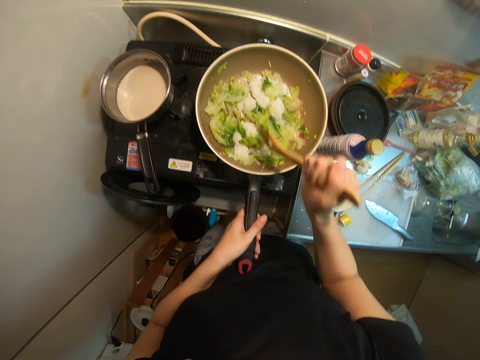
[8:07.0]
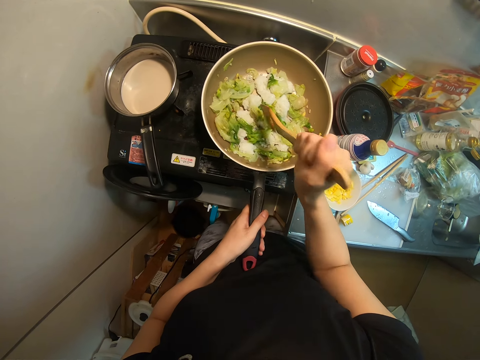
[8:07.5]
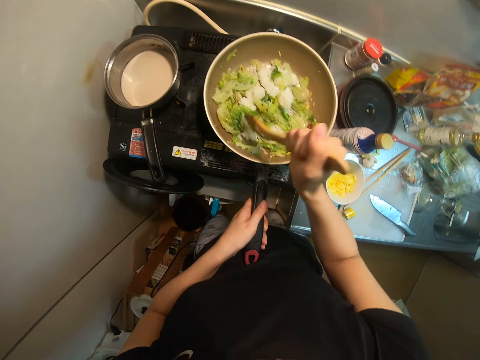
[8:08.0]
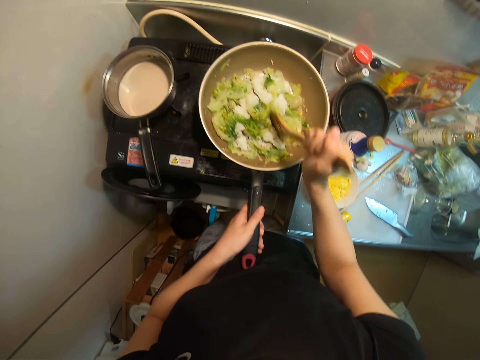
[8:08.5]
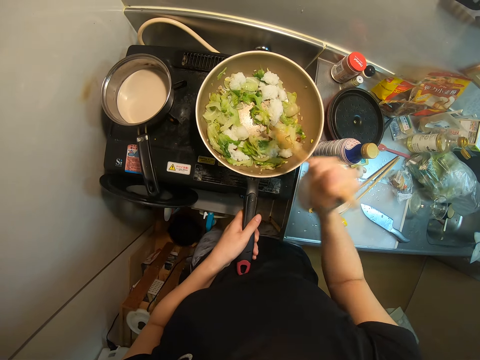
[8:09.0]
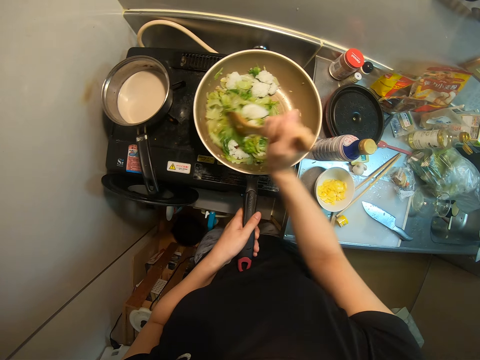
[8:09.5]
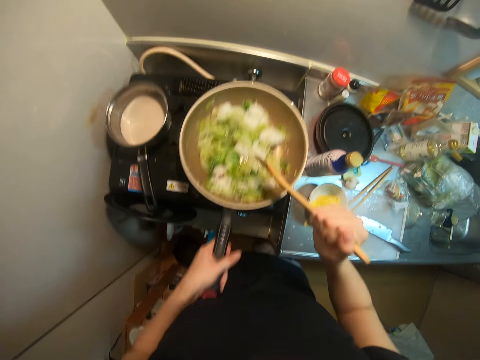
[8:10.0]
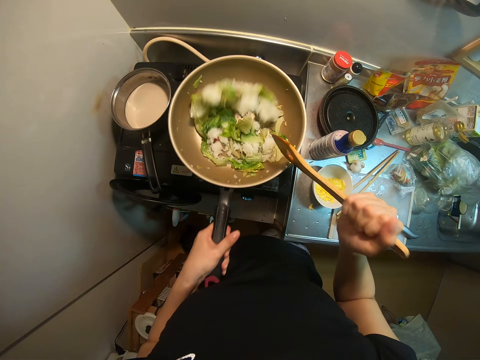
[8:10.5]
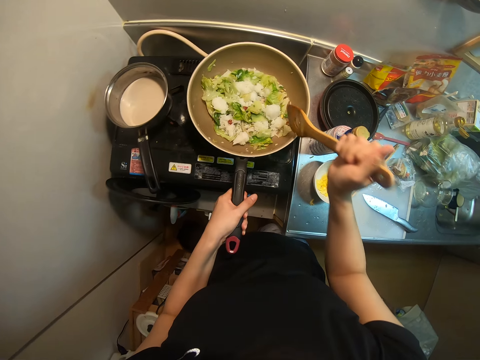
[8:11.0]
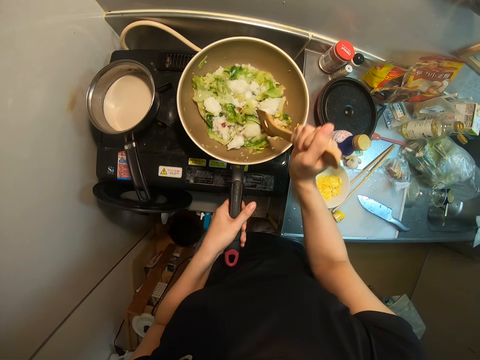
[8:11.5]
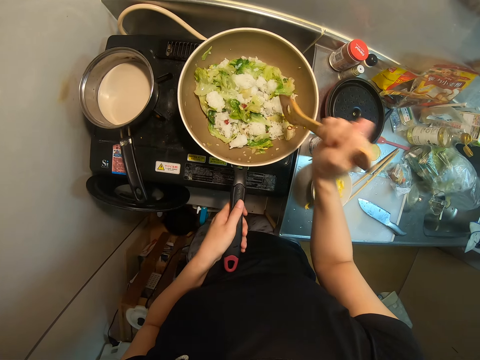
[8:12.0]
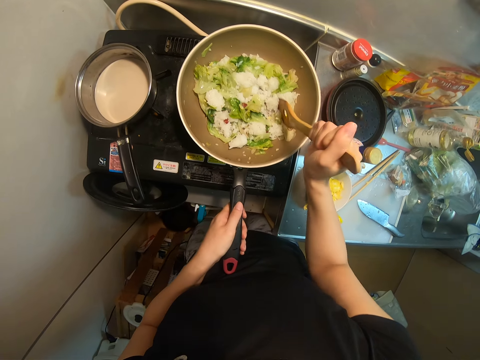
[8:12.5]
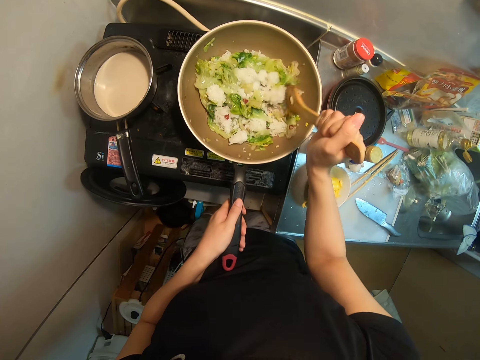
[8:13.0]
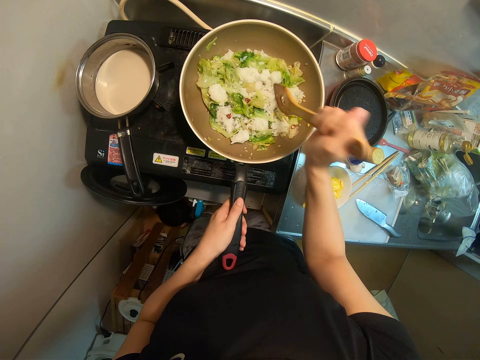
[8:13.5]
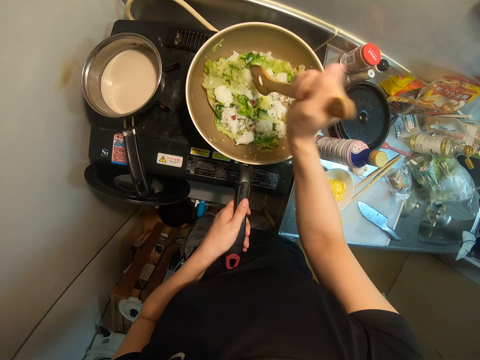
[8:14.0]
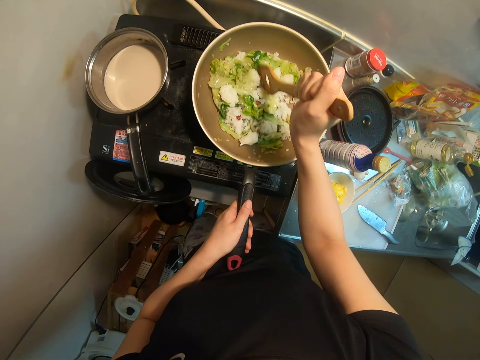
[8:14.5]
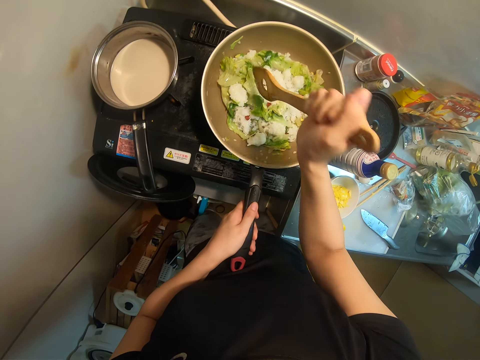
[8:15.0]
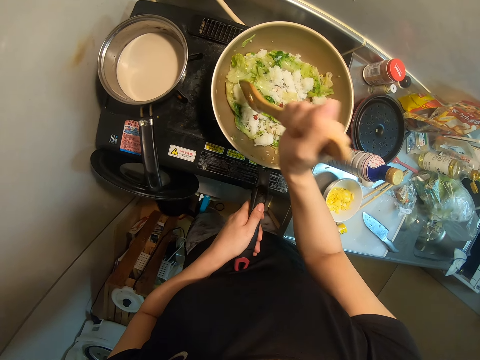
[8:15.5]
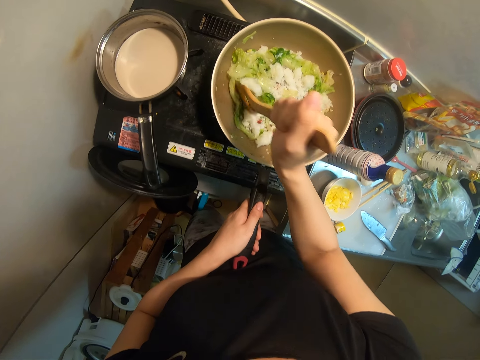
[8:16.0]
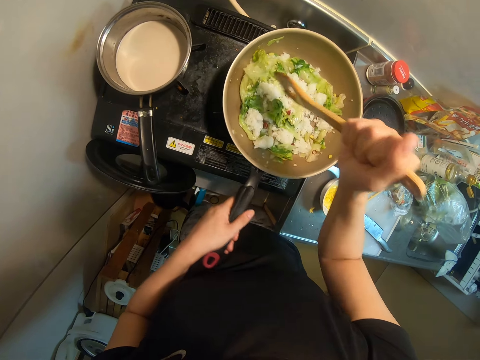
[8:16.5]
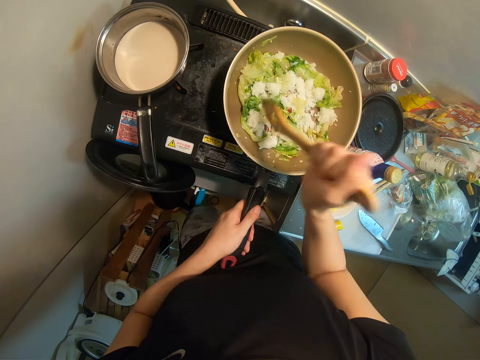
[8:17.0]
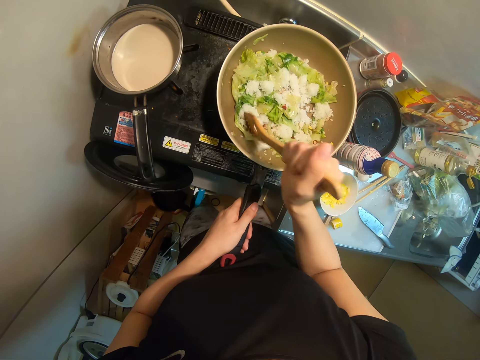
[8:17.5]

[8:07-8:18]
The camera wearer mixes the mixture. They mash the mixture.

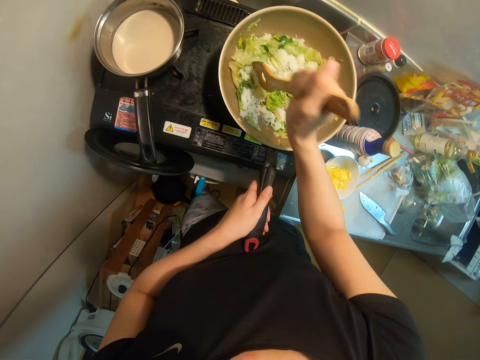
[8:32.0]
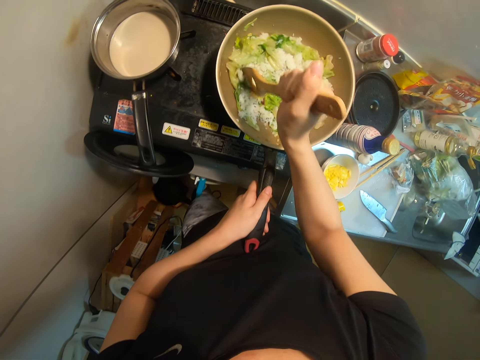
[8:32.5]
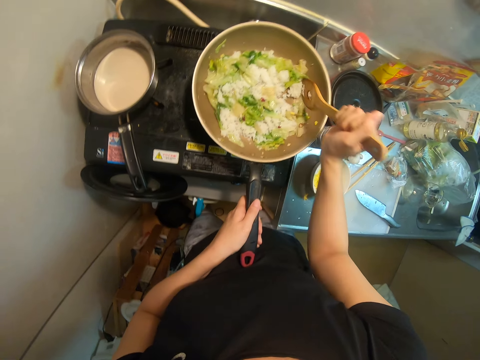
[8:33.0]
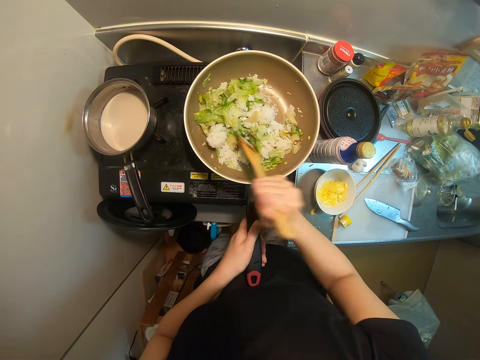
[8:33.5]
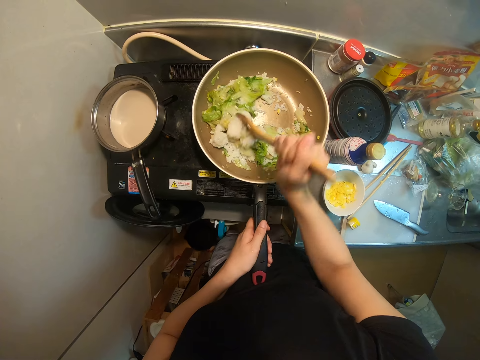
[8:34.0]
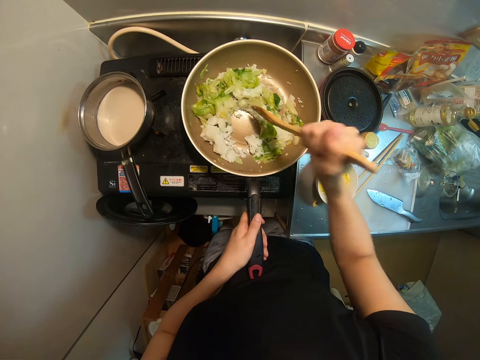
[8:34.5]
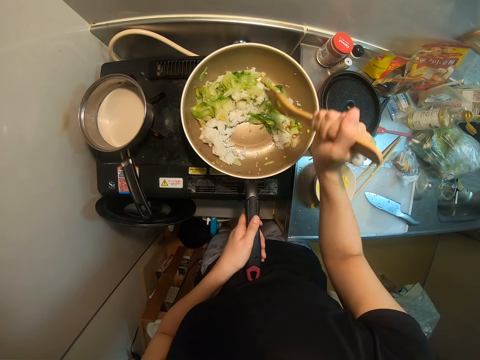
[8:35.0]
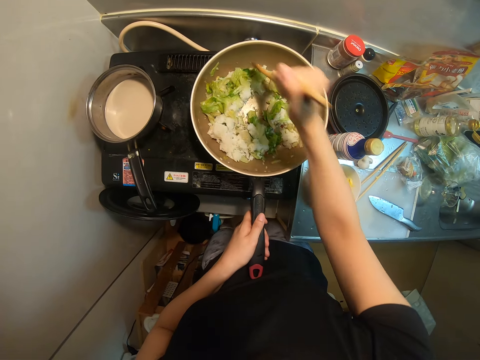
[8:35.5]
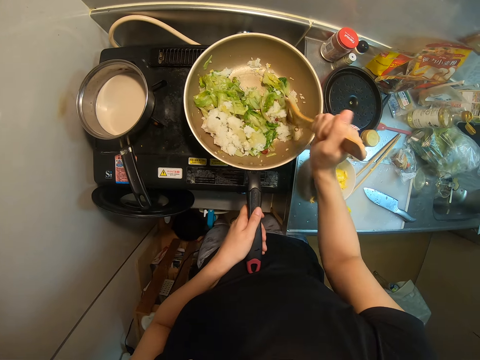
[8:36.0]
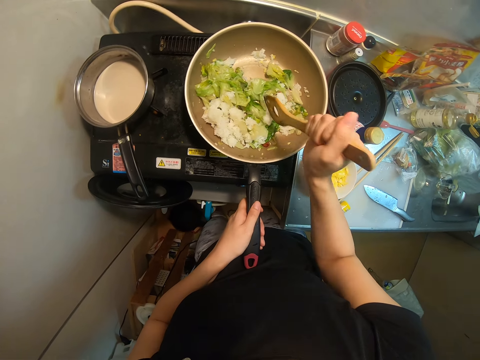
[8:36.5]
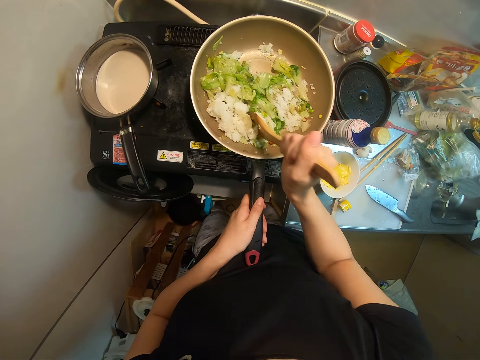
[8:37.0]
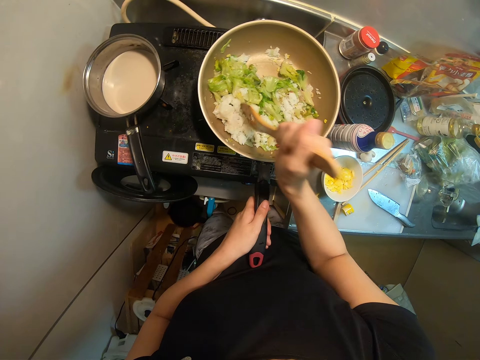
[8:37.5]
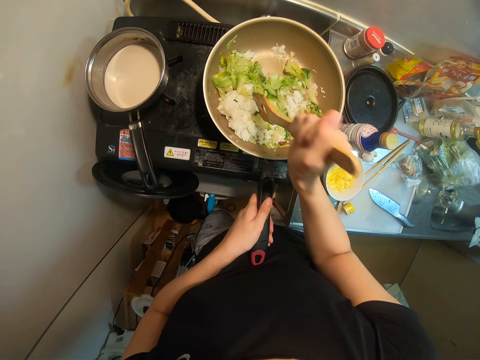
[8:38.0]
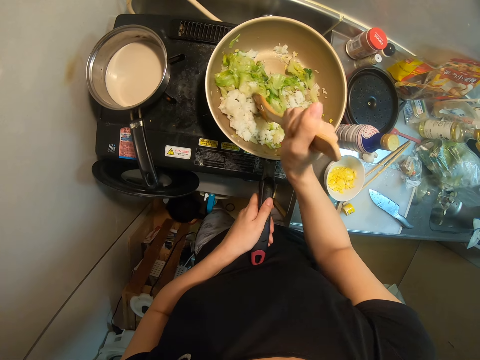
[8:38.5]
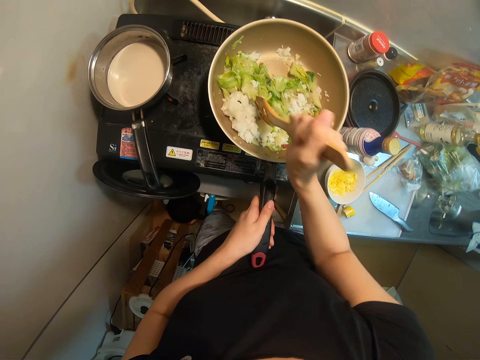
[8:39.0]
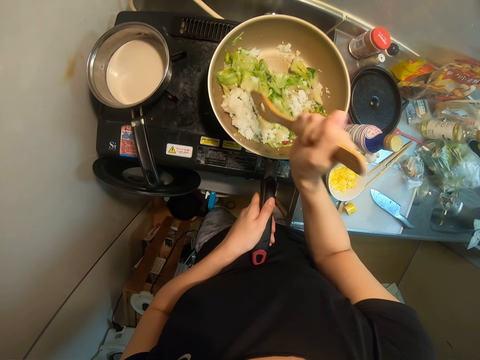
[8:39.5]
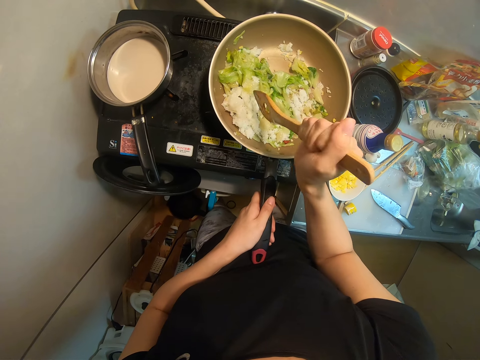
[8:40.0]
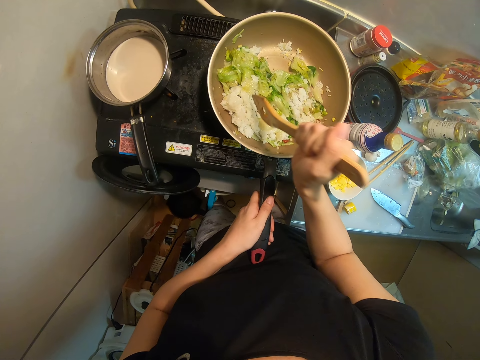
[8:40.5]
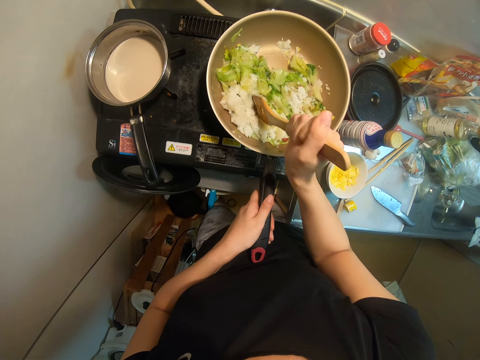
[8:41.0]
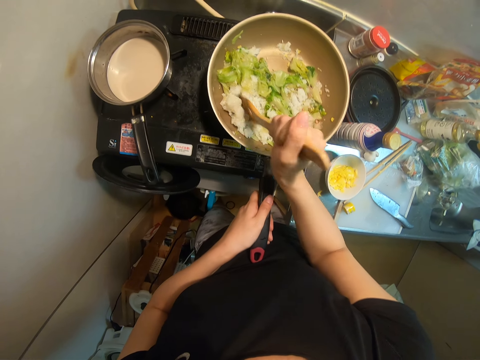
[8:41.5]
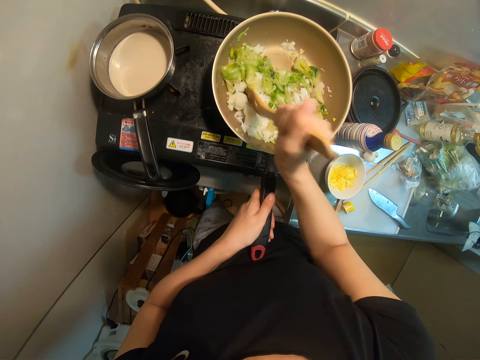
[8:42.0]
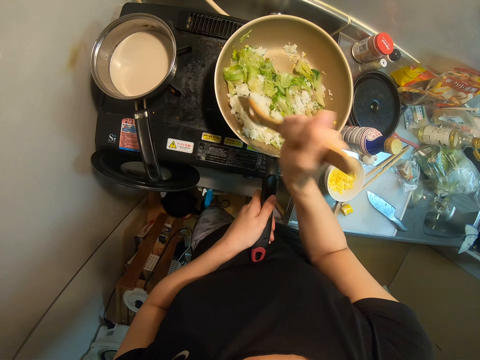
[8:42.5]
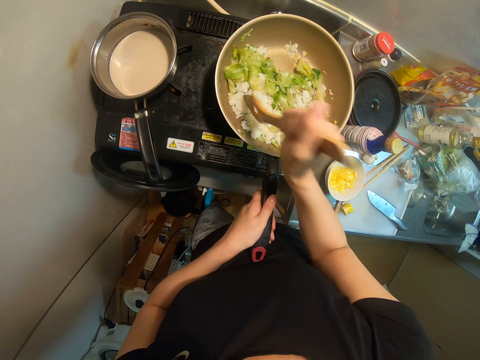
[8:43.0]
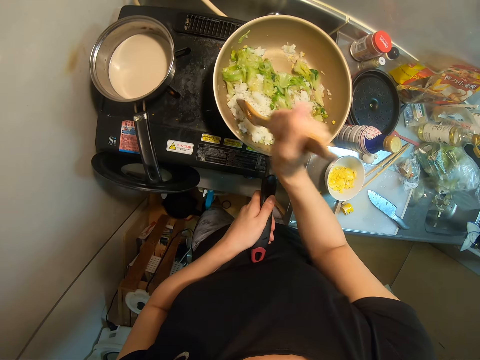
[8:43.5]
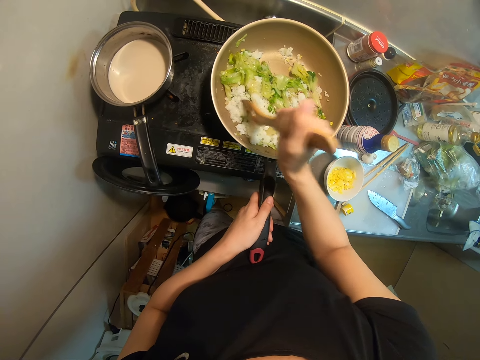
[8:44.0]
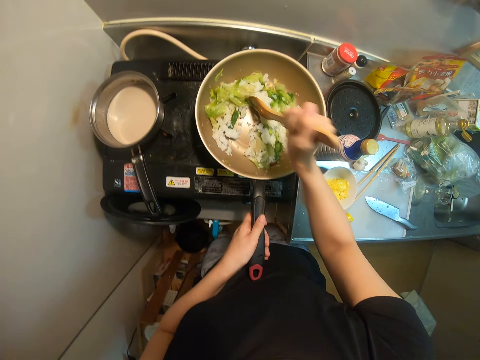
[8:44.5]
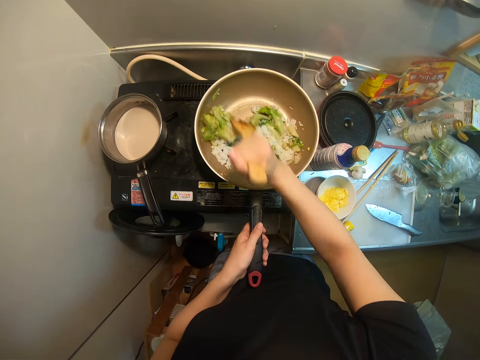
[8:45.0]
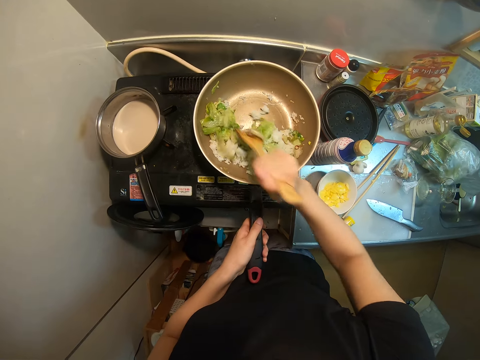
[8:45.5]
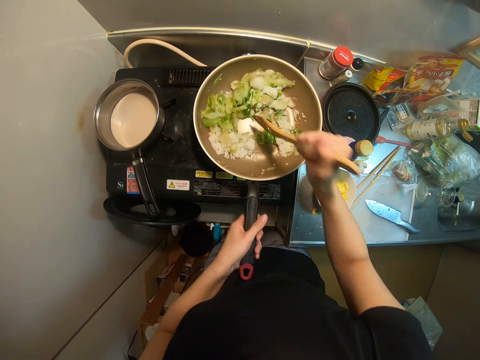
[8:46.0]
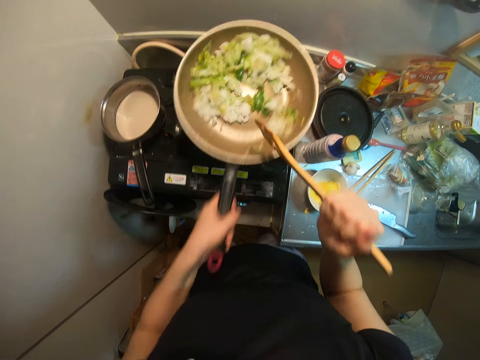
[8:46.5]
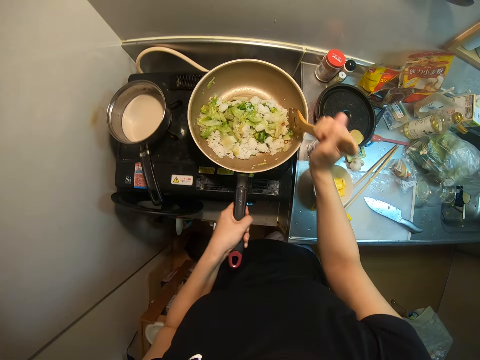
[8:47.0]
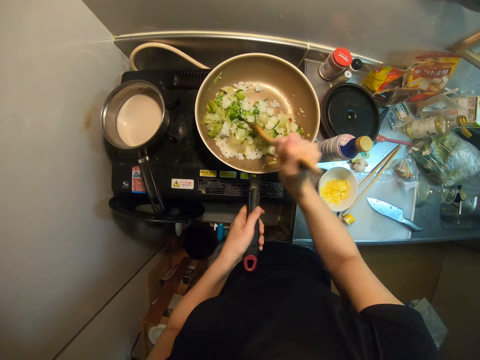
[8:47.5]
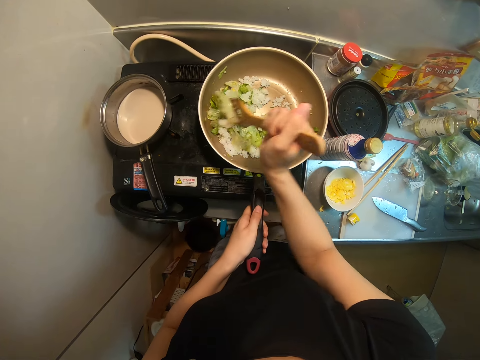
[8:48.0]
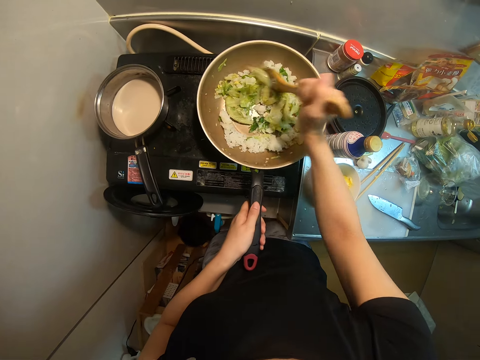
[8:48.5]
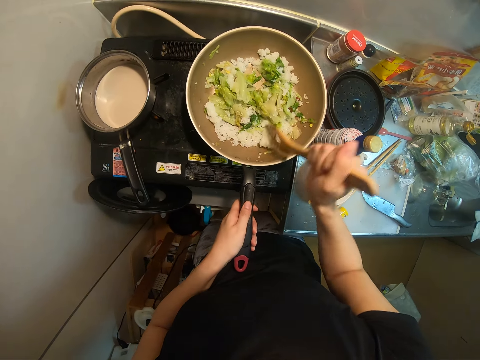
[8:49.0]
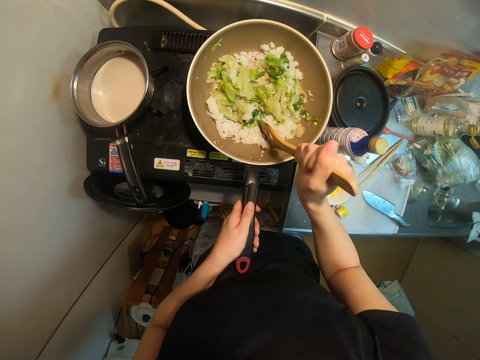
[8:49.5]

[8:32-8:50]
The camera wearer stirs the mixture in the pan. They mash the mixture in the pan. They mix the mixture in the pan.
